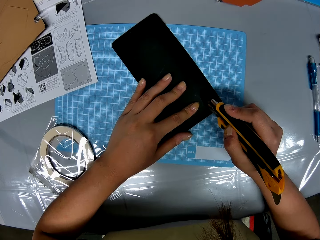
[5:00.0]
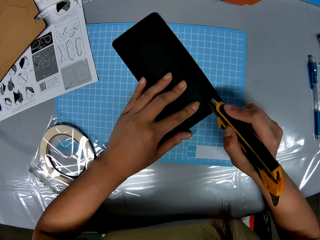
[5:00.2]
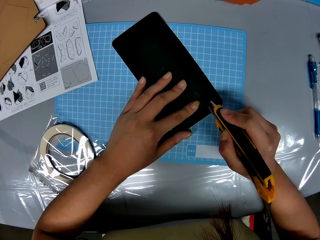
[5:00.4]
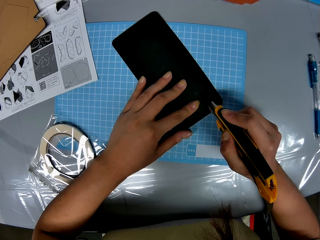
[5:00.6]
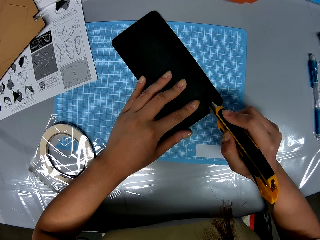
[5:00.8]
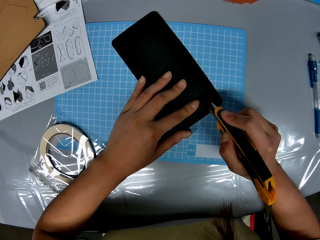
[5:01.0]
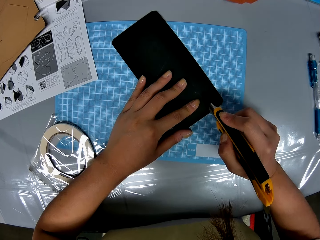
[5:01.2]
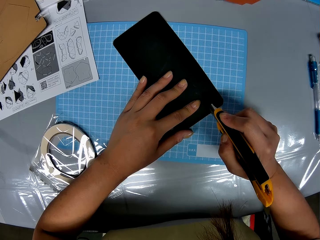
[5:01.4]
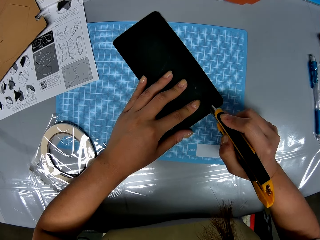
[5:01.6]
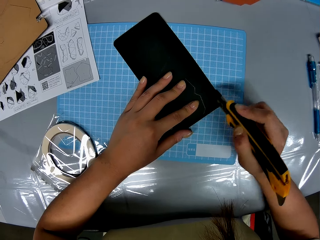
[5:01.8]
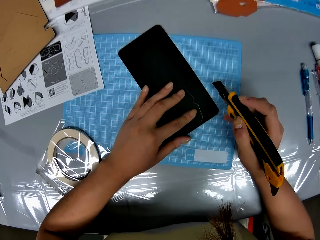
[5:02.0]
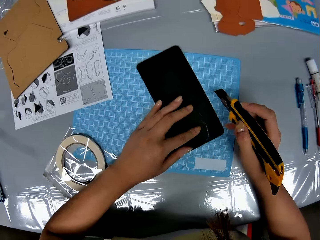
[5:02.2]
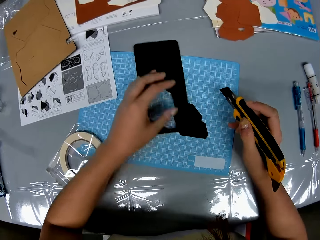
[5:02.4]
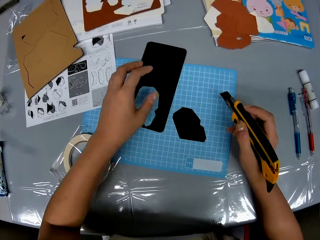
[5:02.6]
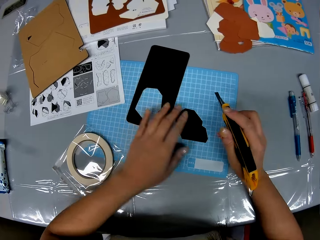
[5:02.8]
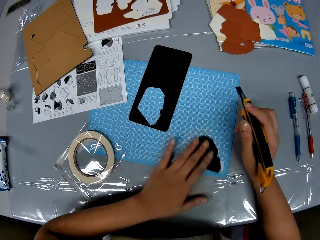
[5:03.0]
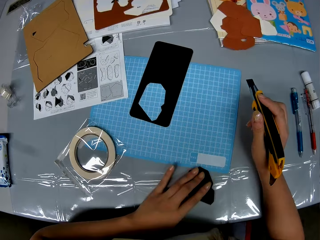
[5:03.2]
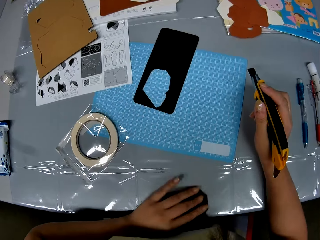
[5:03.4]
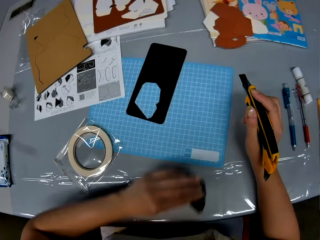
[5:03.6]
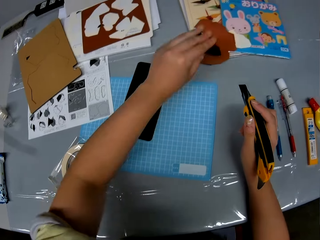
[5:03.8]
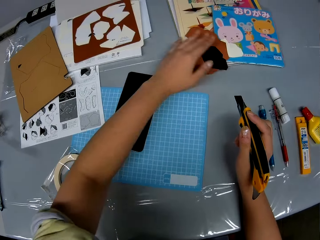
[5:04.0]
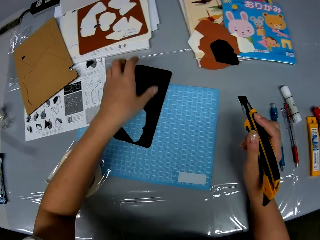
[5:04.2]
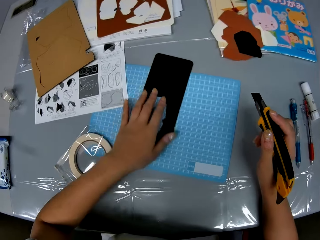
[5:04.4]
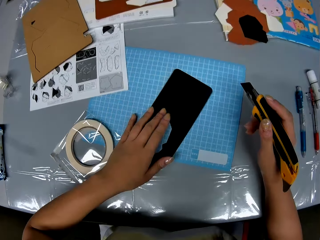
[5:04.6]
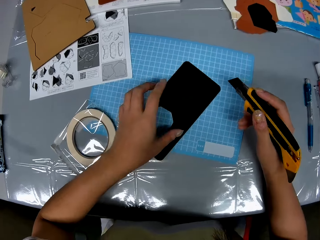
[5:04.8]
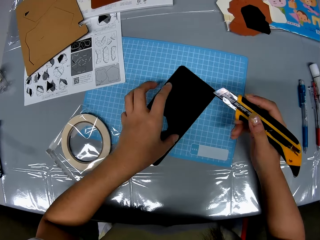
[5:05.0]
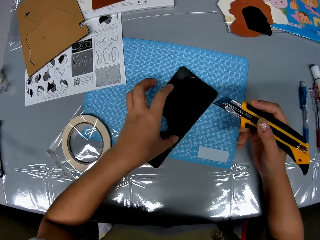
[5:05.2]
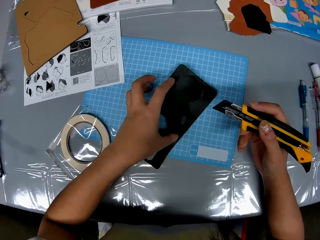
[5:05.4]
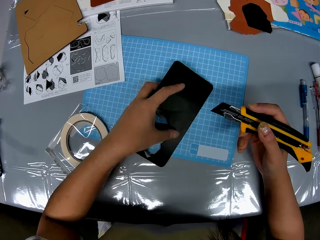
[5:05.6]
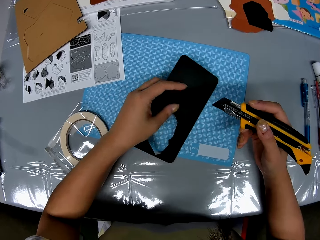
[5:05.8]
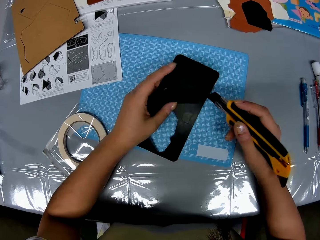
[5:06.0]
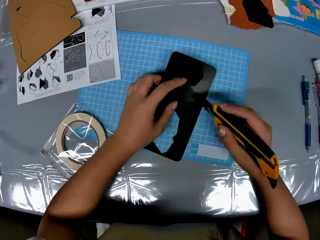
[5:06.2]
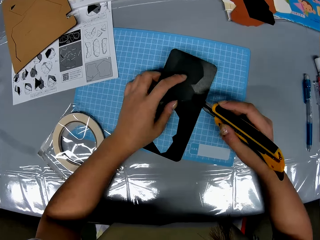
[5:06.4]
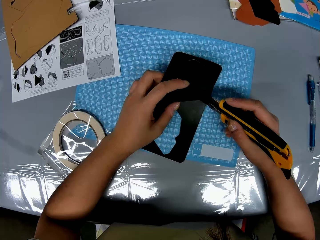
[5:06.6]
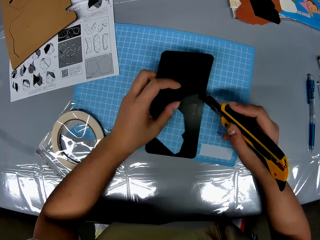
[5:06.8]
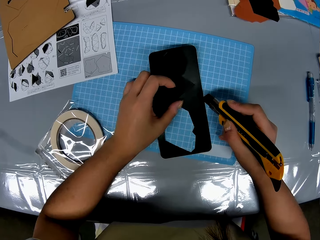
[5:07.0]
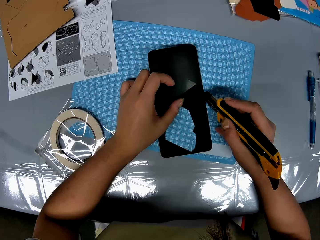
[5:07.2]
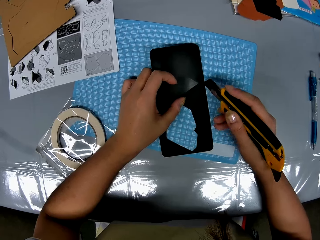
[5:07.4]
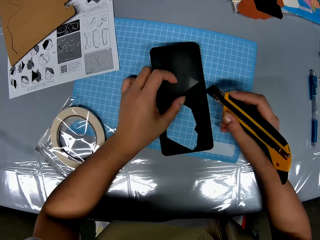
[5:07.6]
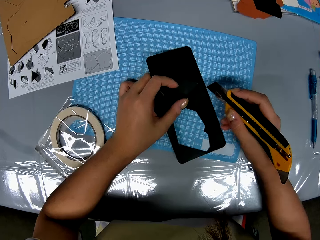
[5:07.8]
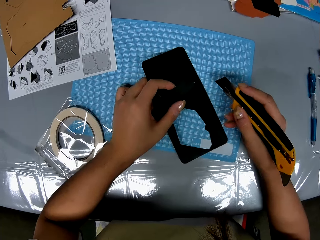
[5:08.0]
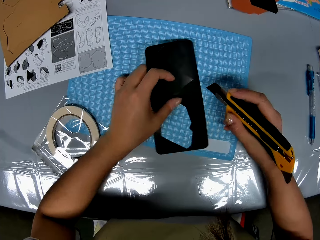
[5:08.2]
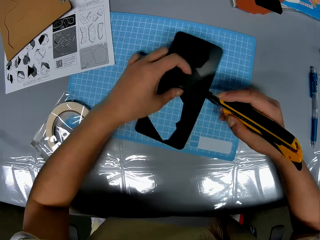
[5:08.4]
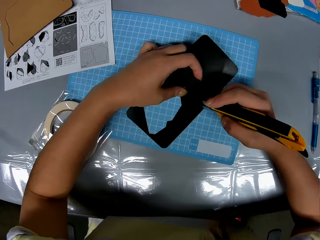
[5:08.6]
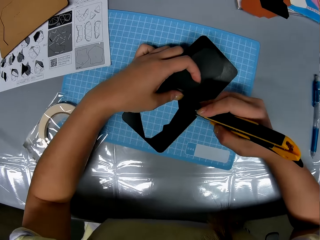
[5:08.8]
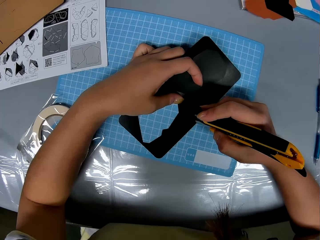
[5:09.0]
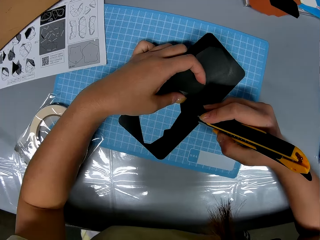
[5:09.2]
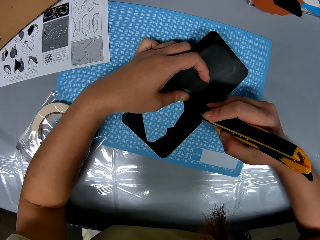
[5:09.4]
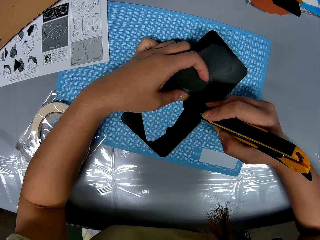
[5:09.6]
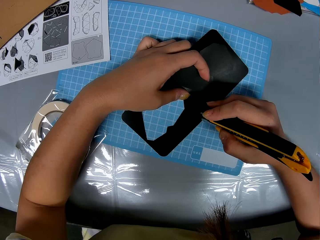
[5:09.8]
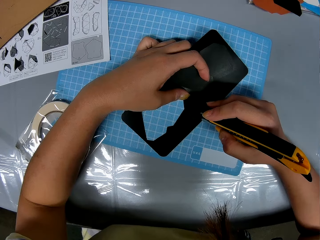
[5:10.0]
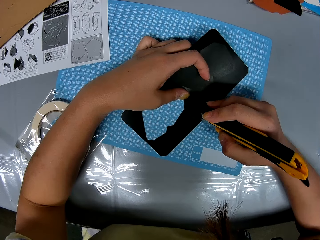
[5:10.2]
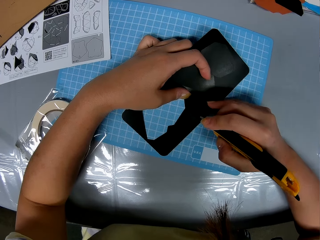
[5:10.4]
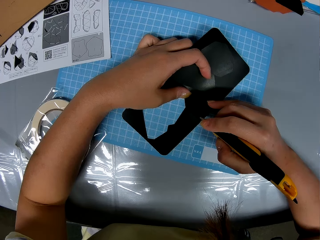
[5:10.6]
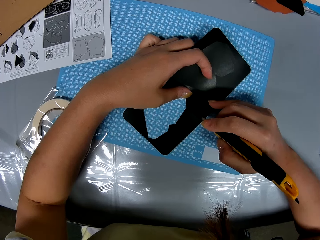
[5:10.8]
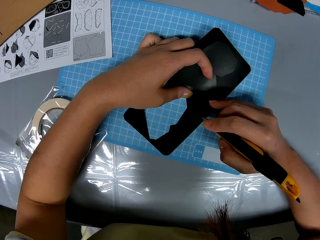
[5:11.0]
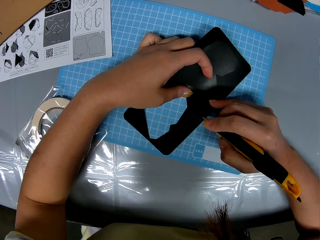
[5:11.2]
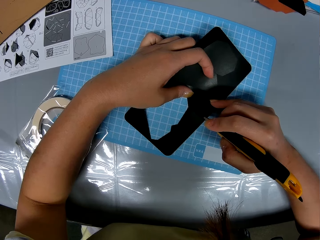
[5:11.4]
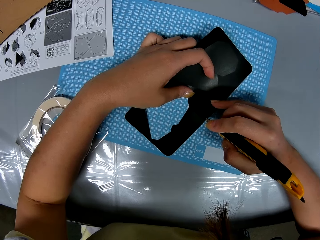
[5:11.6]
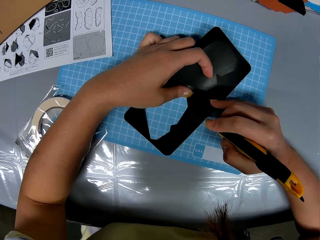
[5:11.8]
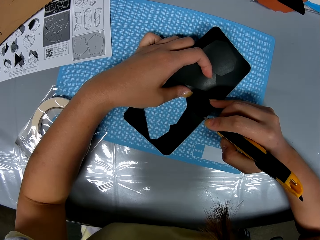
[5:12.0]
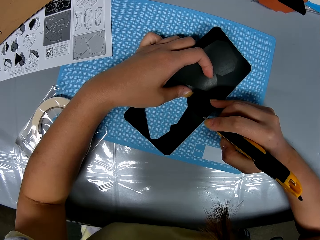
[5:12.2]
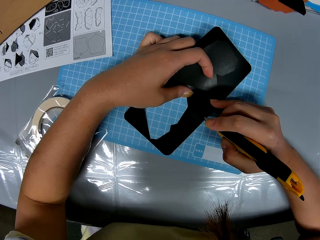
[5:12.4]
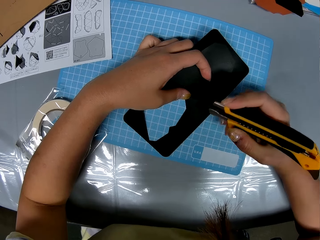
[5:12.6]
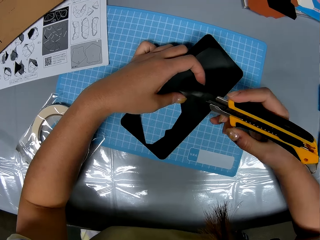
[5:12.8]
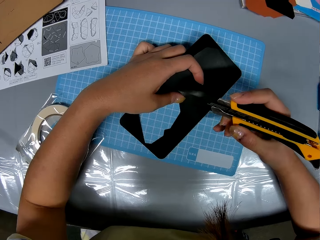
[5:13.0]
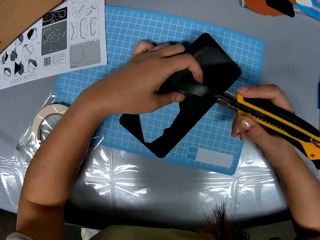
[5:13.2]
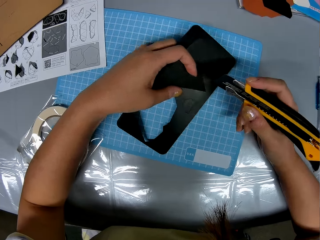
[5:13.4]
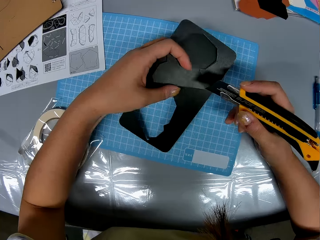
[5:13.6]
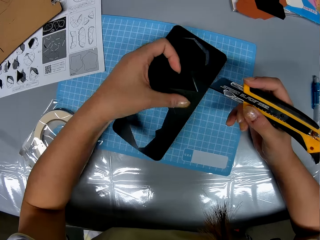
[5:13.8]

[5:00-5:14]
The camera wearer drags a paper on the cutting mat. She removes the black shape piece from the black shape board with her left hand. She drags a paper cutting on the cutting mat. She drops the black shape piece on the table with her left hand. She drags the paper on the cutting mat. She holds the black shape board with her left hand. She lifts the paper cutting off the cutting mat. She cuts the black shape board with the knife cutter in her right hand and her left hand.

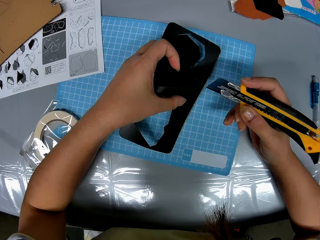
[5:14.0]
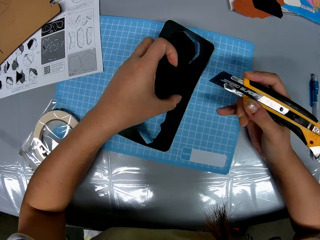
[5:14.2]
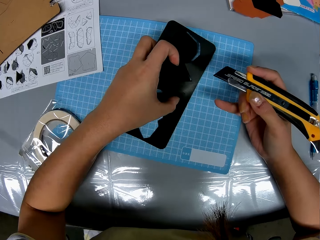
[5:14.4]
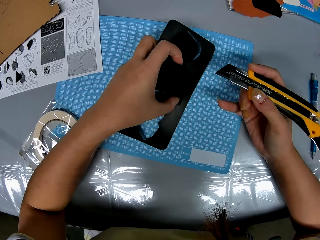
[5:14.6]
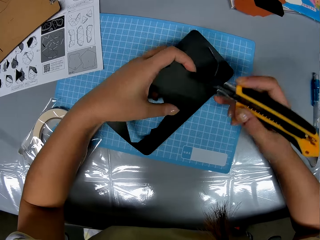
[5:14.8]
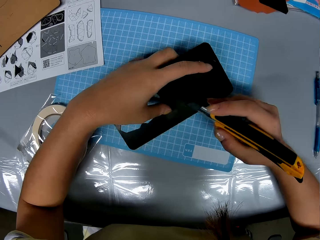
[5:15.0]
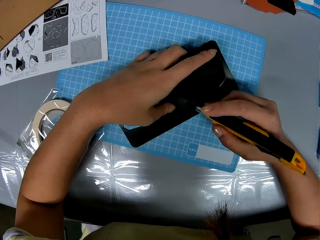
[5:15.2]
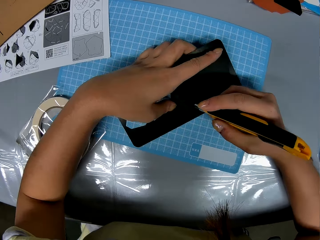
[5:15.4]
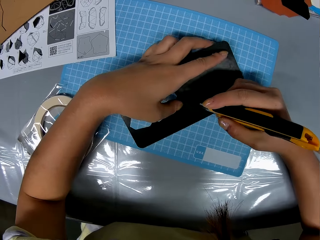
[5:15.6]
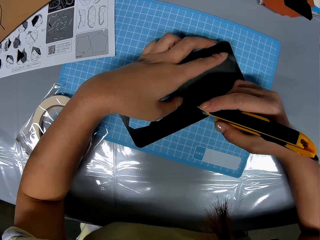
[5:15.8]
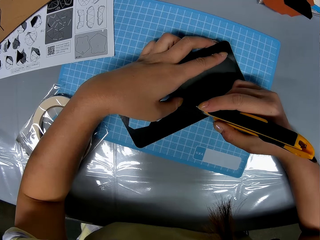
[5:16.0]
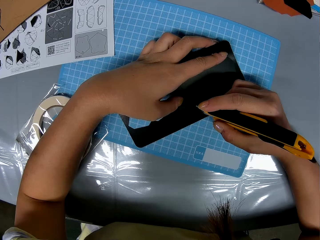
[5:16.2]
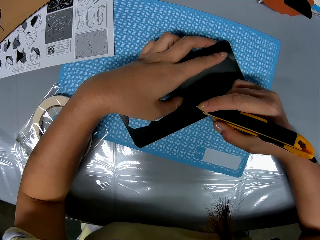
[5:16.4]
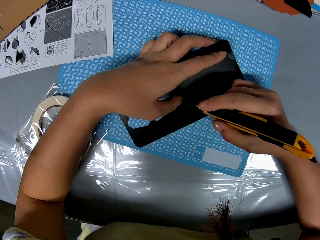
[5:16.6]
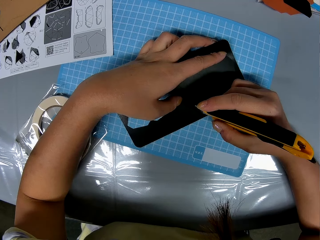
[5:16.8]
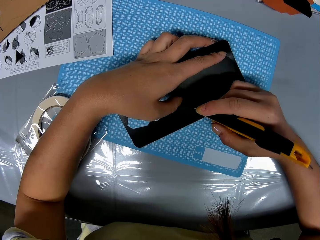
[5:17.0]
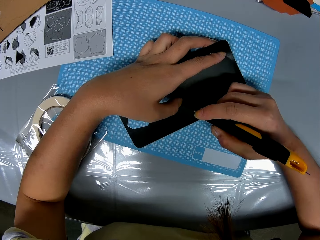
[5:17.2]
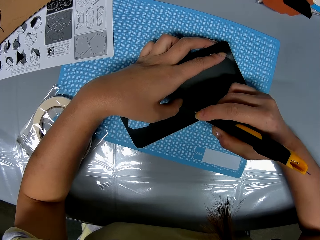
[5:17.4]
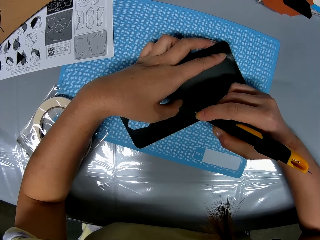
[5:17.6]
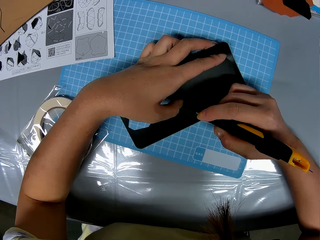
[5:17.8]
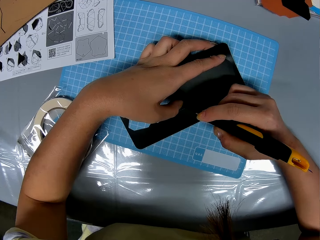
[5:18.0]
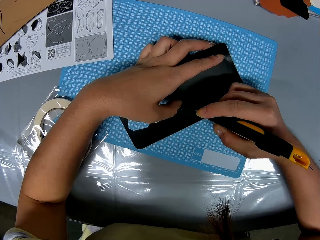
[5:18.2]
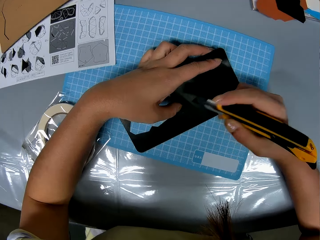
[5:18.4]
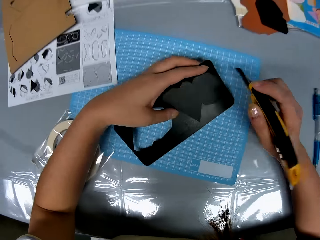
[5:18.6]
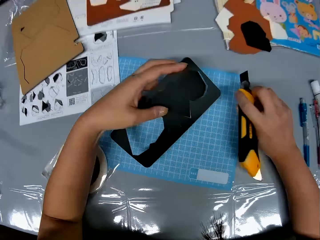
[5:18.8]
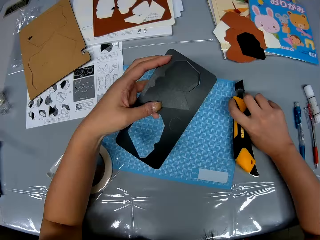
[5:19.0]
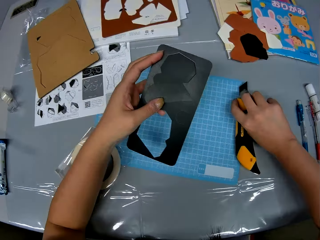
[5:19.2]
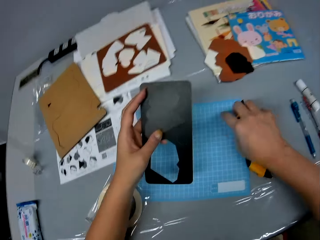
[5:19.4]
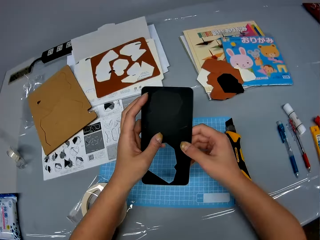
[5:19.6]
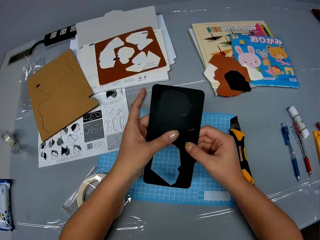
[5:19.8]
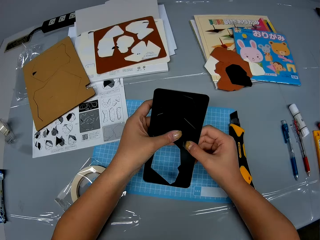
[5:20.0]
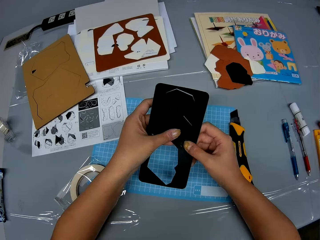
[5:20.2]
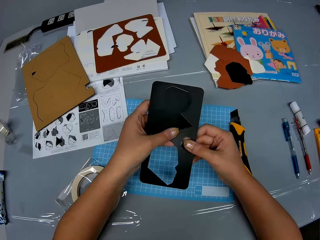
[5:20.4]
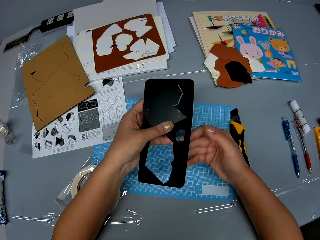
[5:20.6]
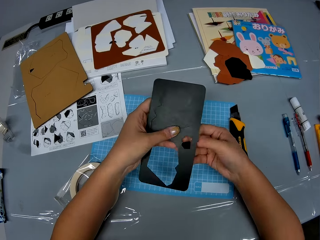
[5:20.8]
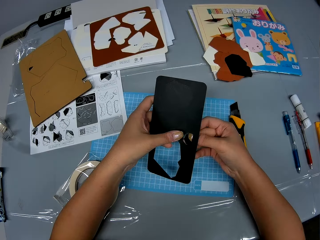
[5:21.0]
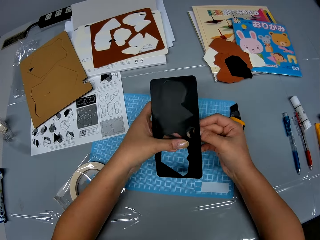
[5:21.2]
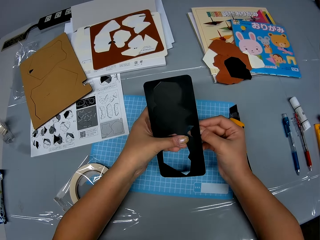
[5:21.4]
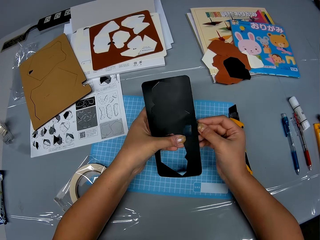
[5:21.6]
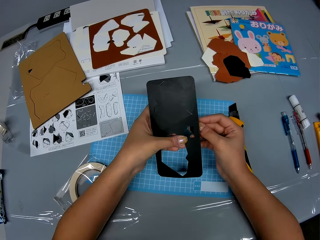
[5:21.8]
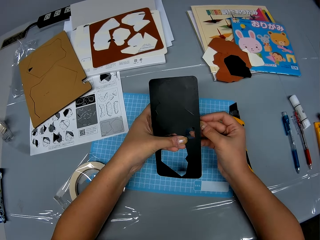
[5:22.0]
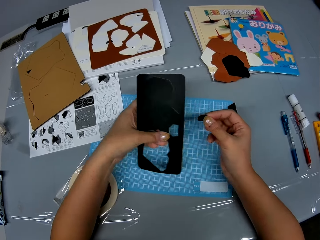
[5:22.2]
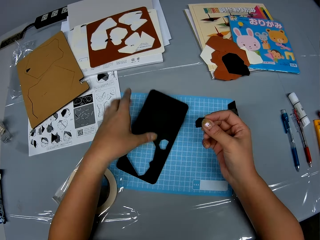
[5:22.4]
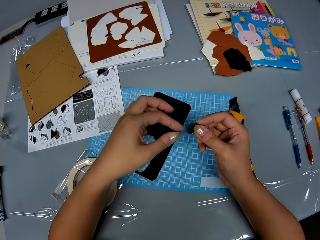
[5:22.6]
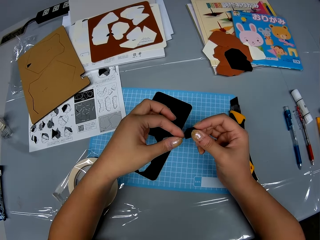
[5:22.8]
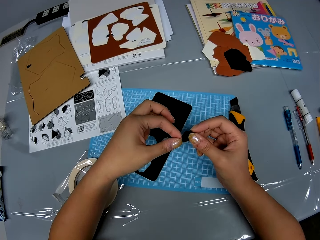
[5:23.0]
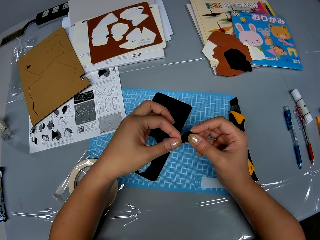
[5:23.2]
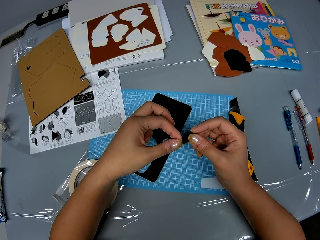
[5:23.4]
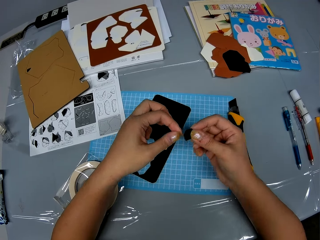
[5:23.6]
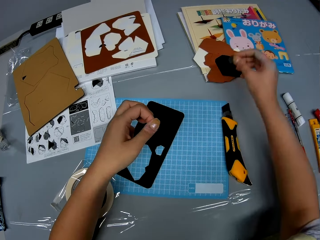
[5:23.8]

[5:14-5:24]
The camera wearer puts the knife cutter on the table with her right hand. She removes a black shape piece from the black shape board with her hands. She puts a paper on a cutting mat and holds a paper cutting with both hands.
